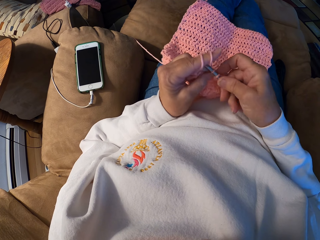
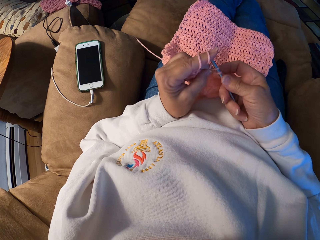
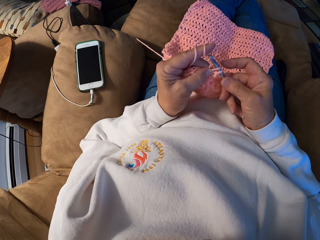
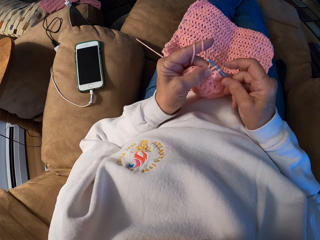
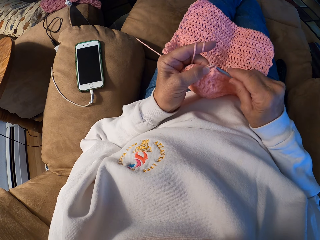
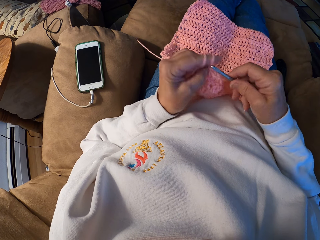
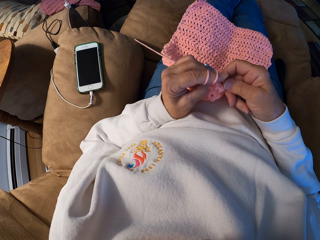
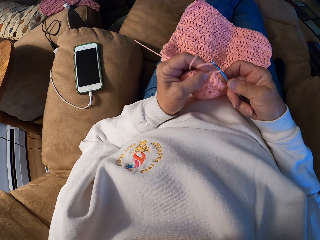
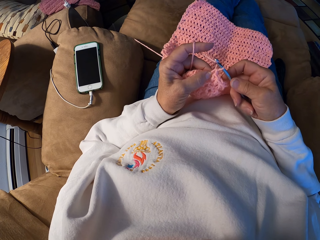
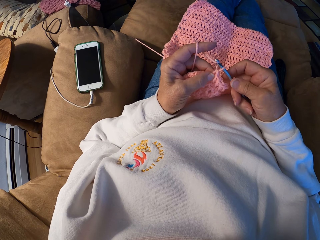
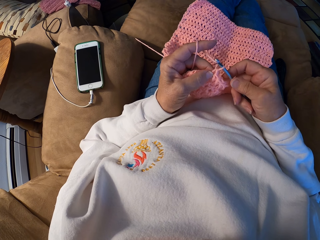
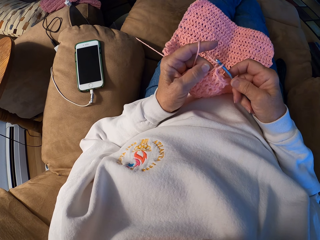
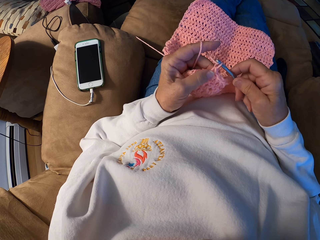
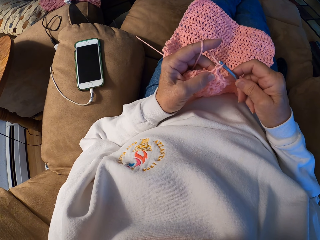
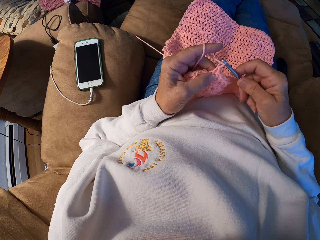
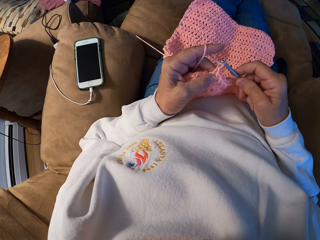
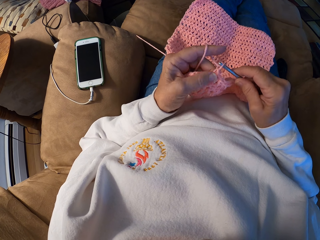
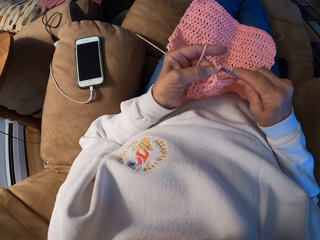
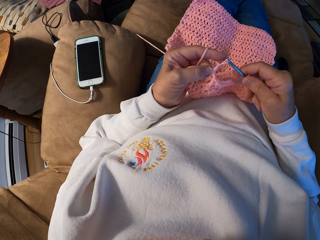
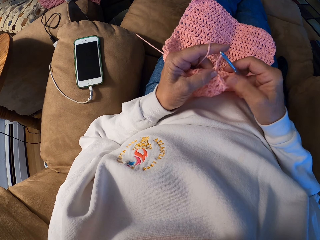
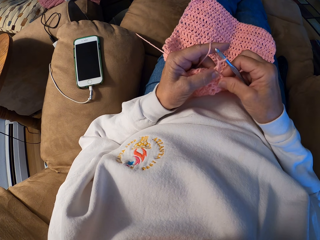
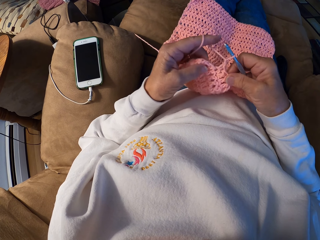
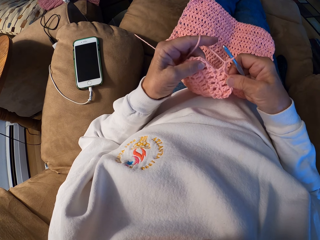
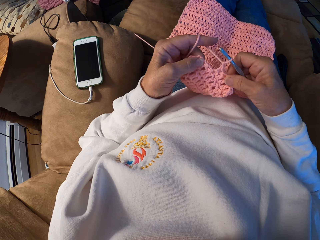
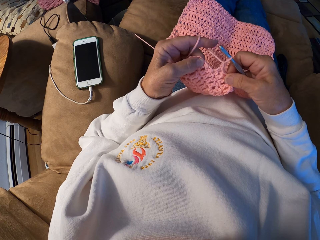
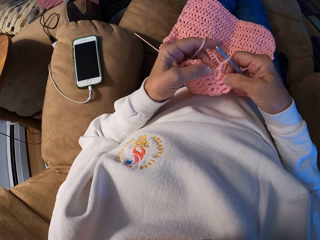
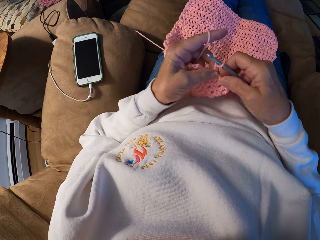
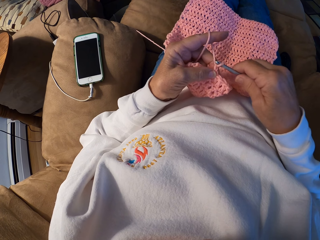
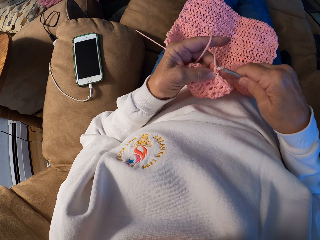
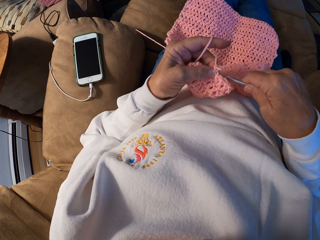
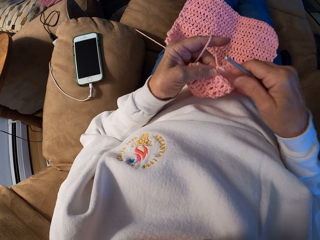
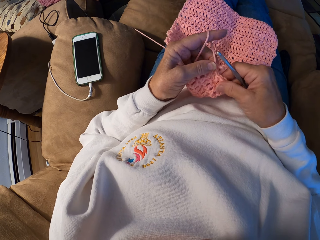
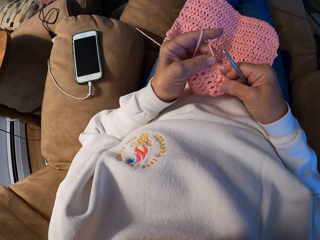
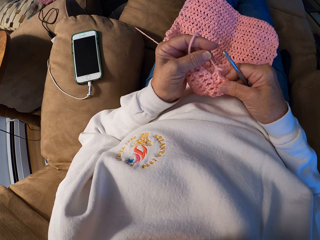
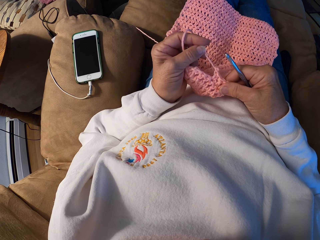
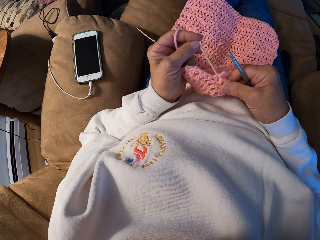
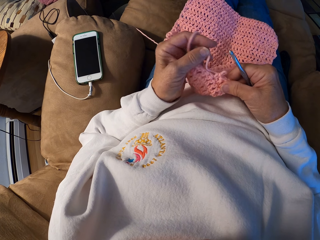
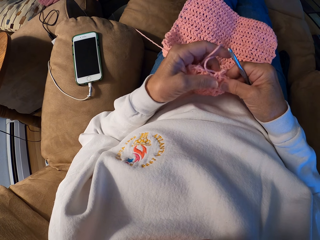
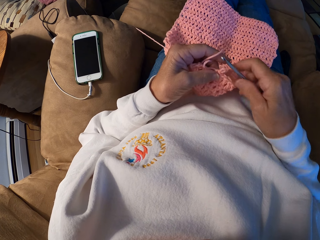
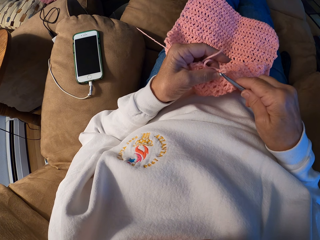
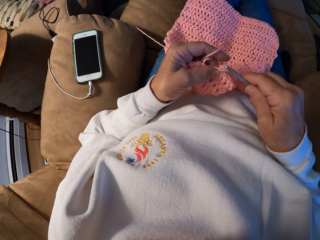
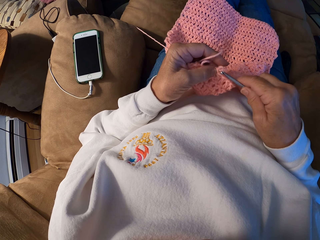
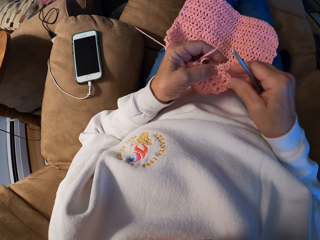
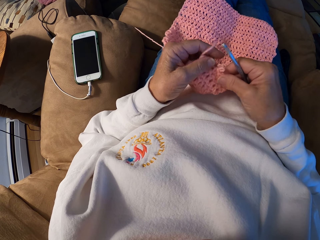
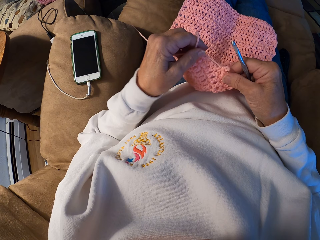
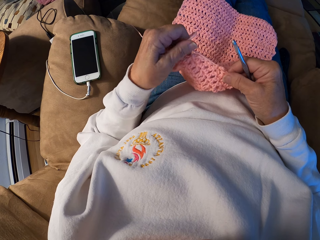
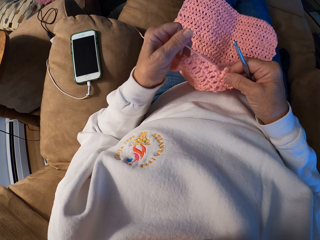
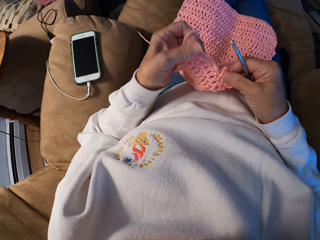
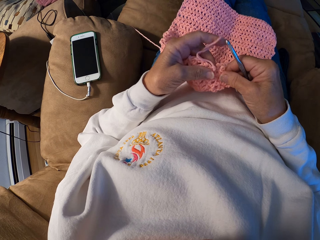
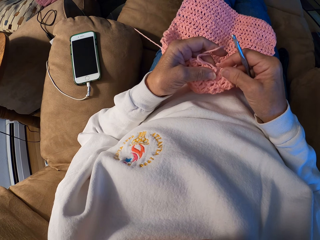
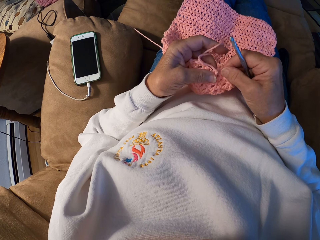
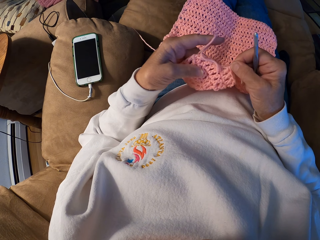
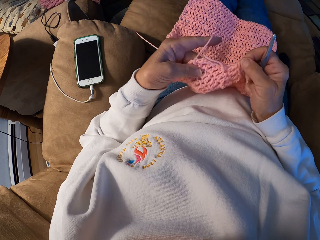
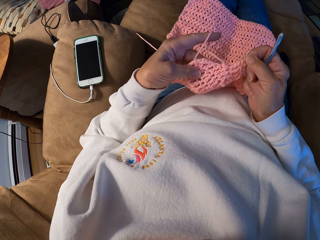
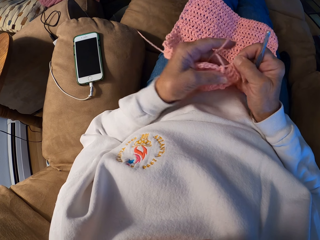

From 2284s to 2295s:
The camera wearer removes the crochet hook from the yarn. They pull the thread. They loosen the yarn on the crochet.

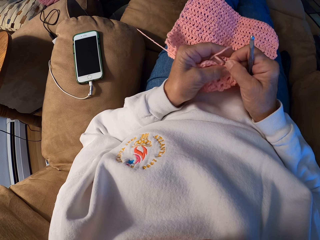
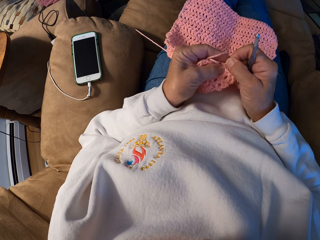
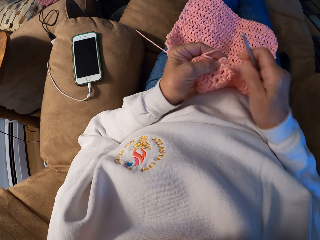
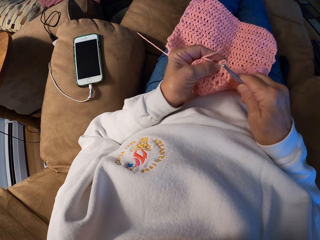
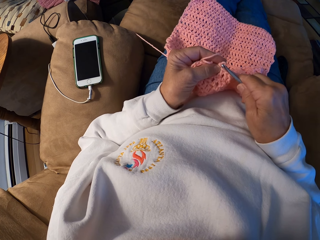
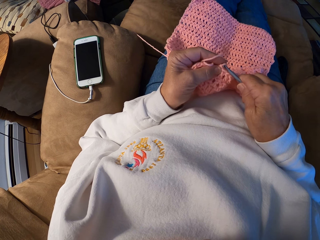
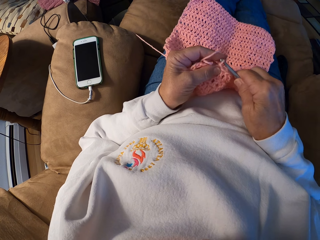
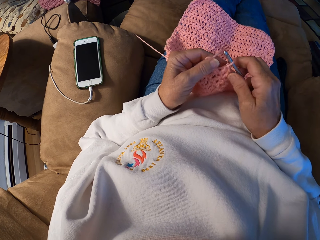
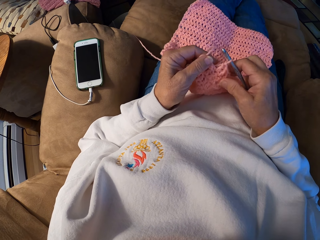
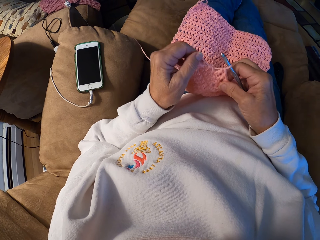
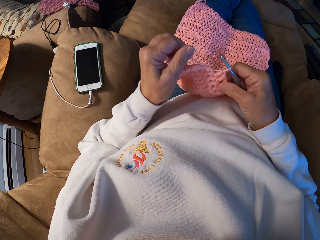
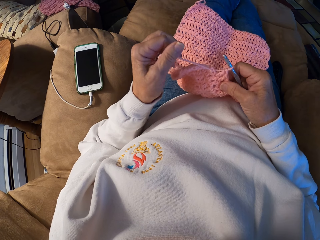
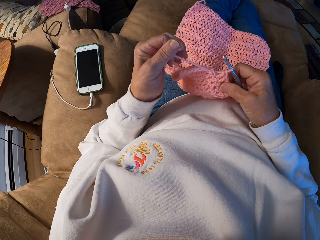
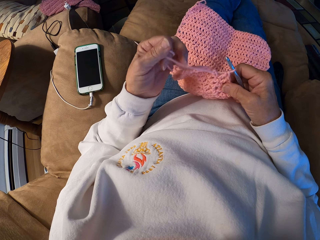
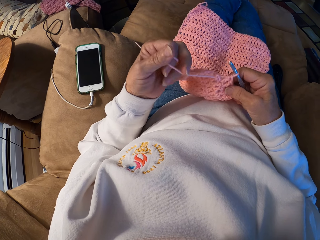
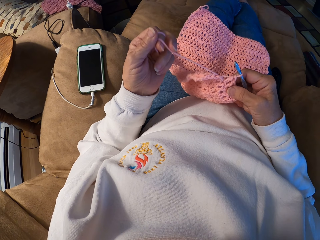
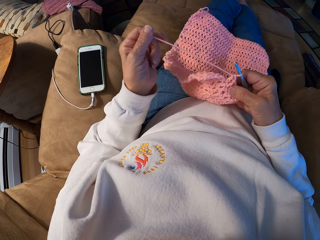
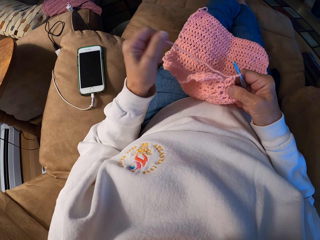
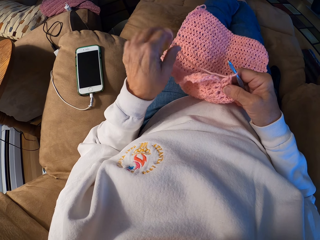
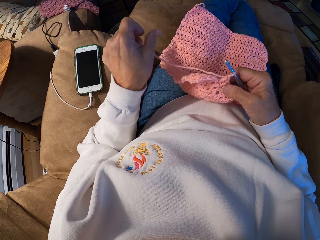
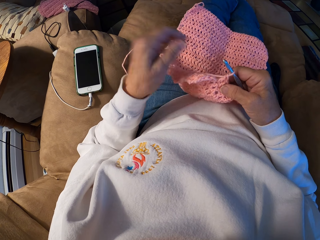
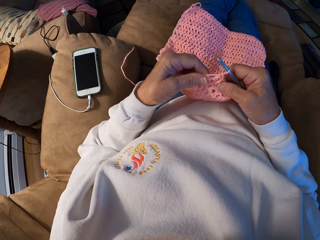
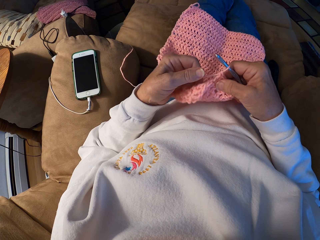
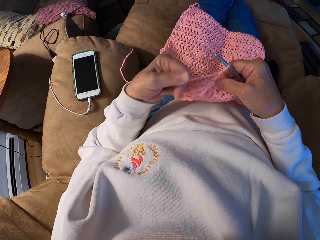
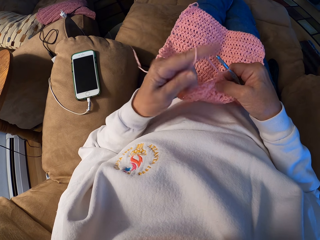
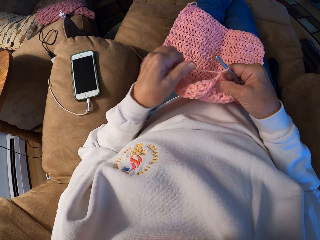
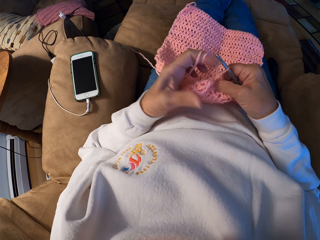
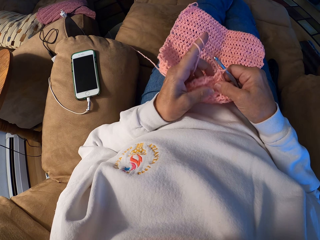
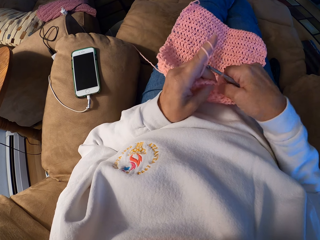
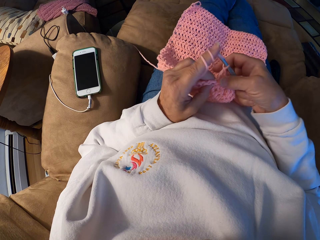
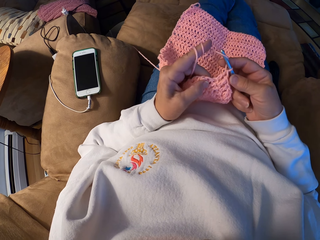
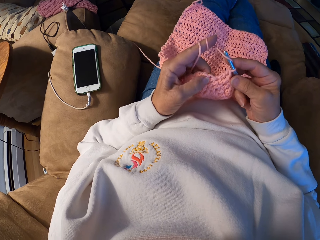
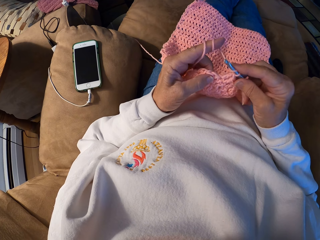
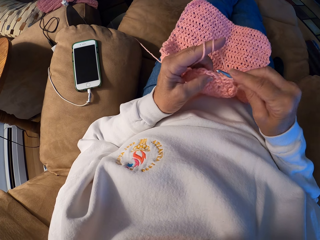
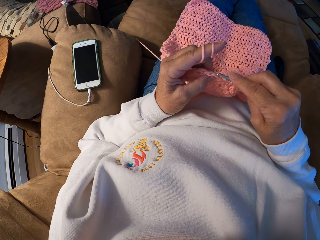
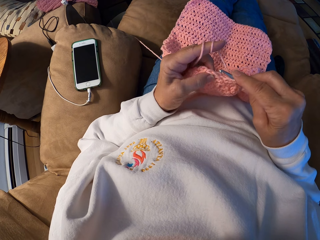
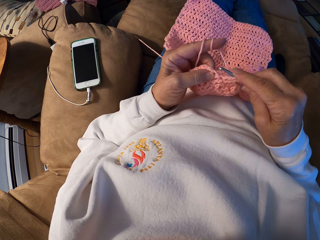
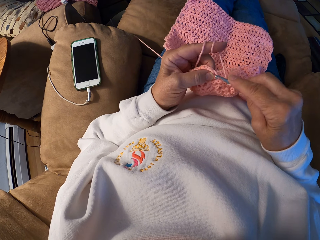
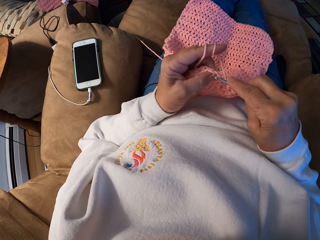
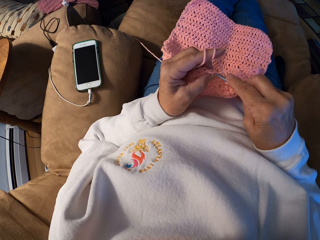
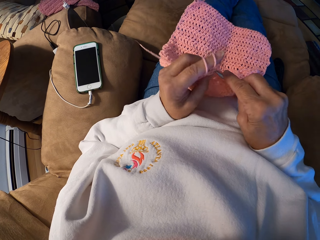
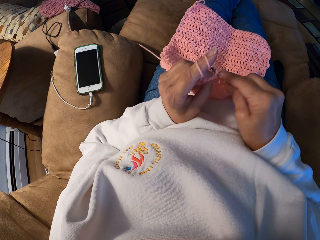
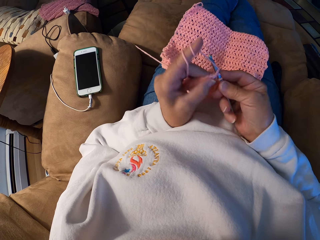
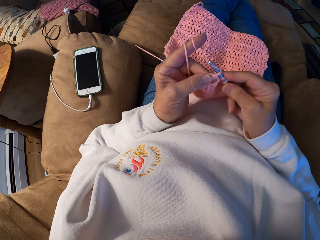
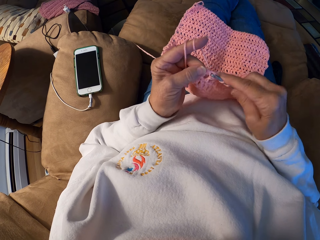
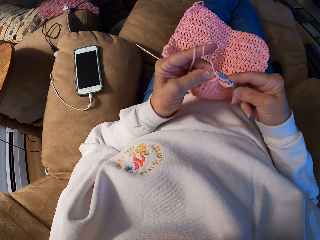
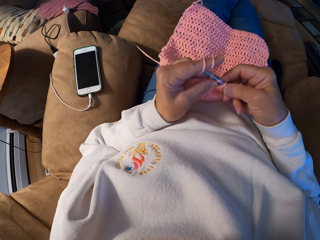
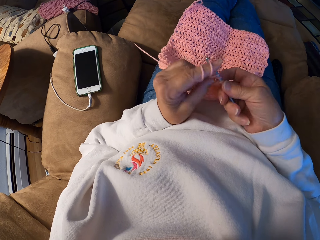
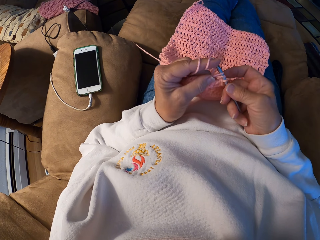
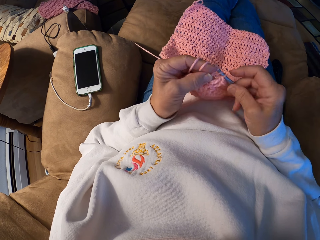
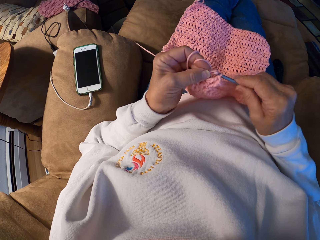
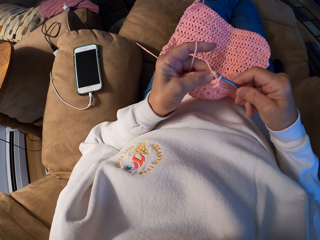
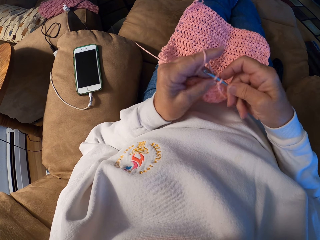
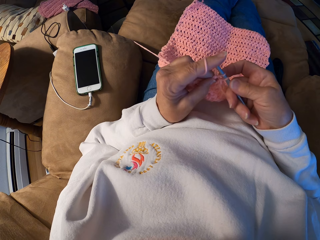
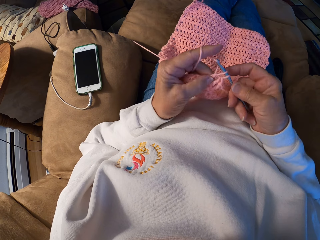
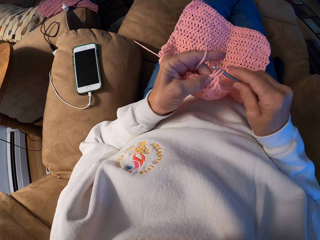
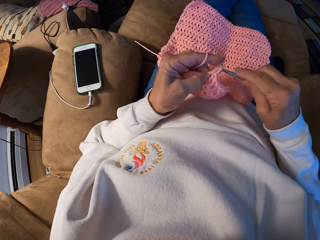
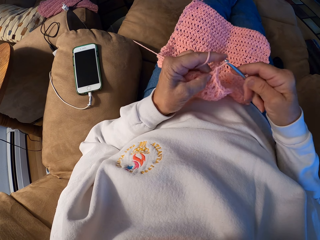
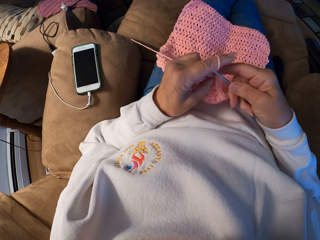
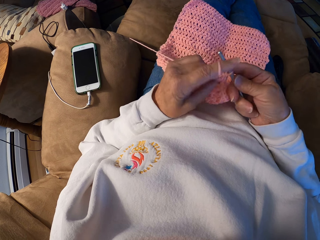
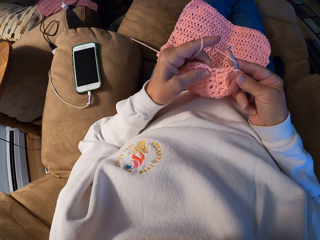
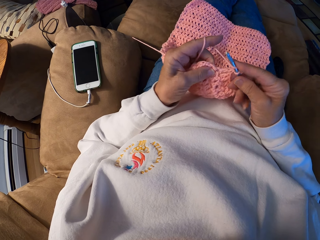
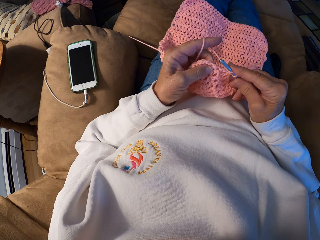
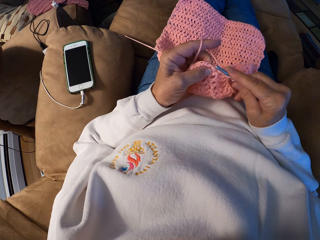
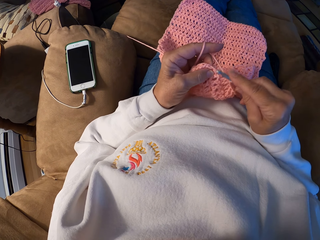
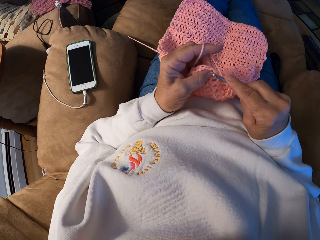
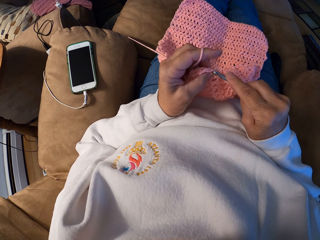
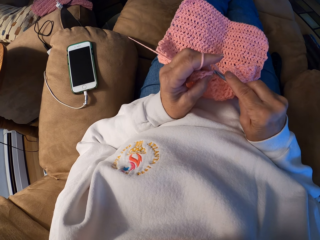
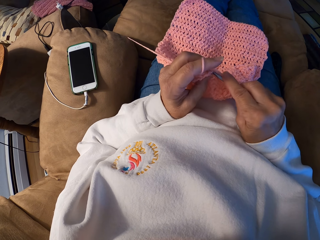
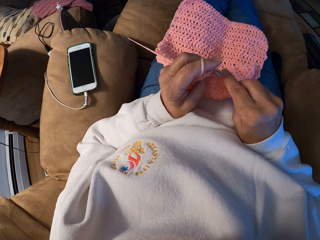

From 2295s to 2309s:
The camera wearer puts the crochet hook in the yarn. She pulls the yarn on the crochet with her left hand. She winds the yarn with her left index finger. She knits a cloth. She crochets the yarn with the crochet hook.
